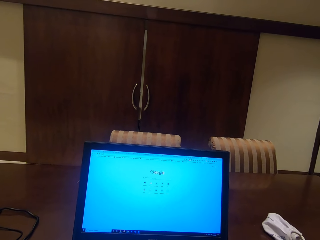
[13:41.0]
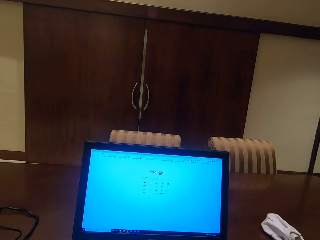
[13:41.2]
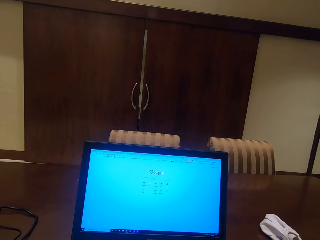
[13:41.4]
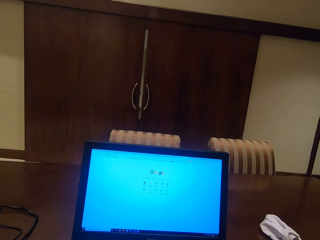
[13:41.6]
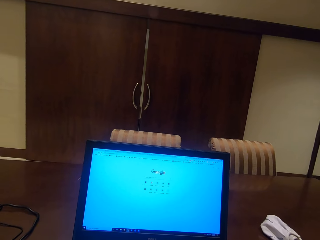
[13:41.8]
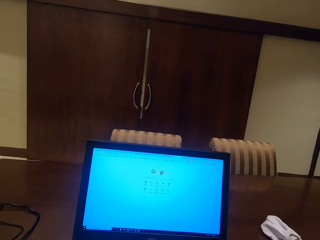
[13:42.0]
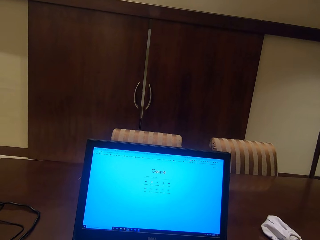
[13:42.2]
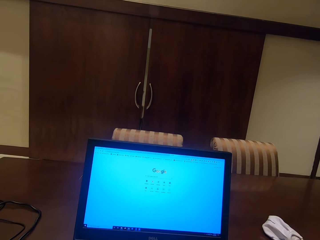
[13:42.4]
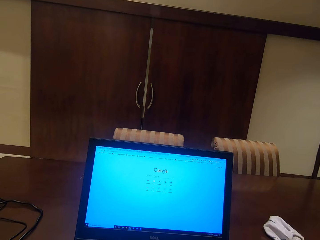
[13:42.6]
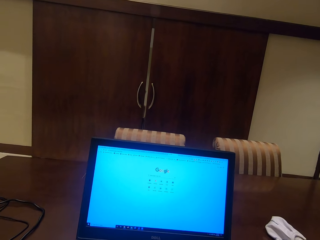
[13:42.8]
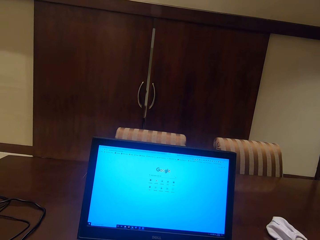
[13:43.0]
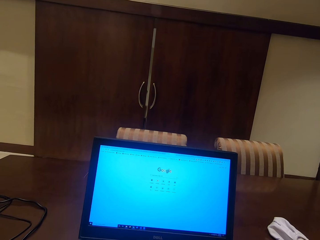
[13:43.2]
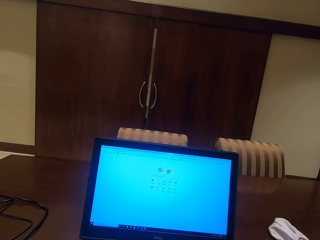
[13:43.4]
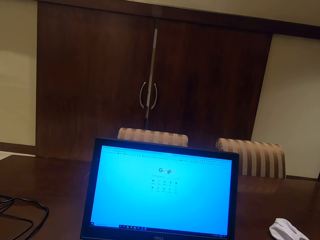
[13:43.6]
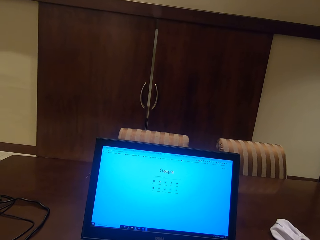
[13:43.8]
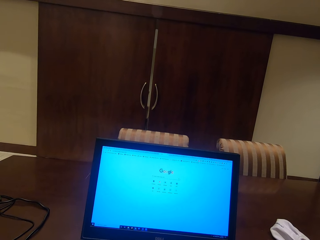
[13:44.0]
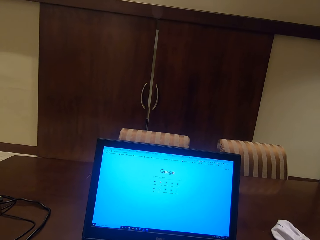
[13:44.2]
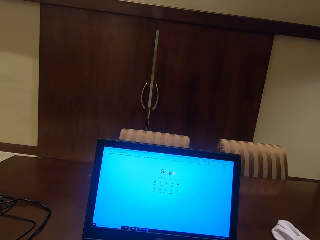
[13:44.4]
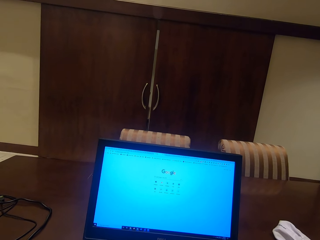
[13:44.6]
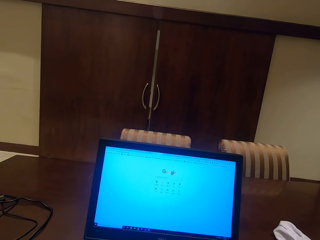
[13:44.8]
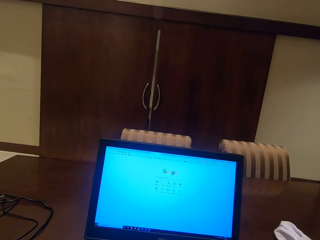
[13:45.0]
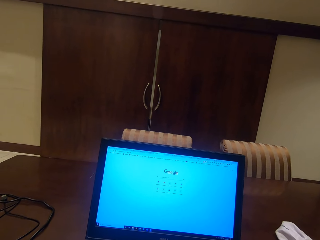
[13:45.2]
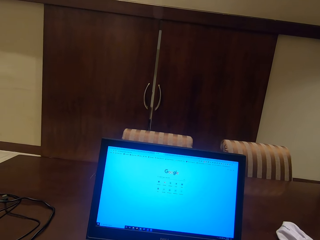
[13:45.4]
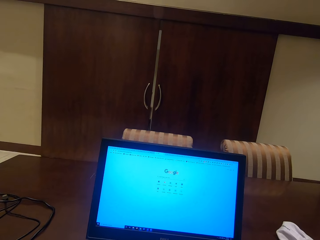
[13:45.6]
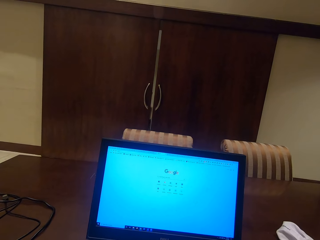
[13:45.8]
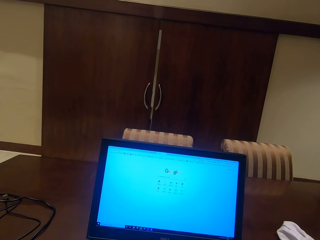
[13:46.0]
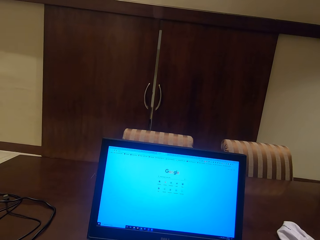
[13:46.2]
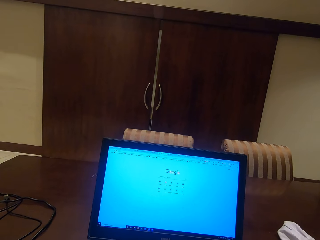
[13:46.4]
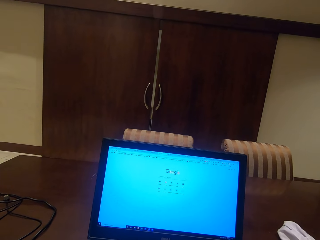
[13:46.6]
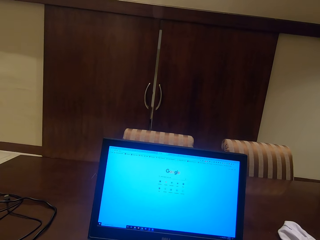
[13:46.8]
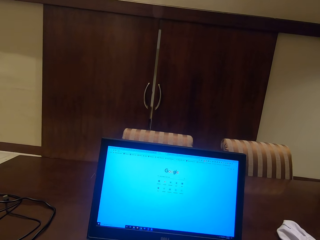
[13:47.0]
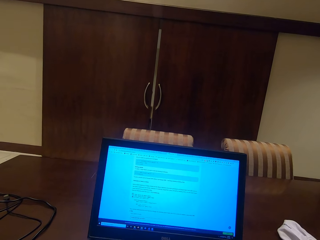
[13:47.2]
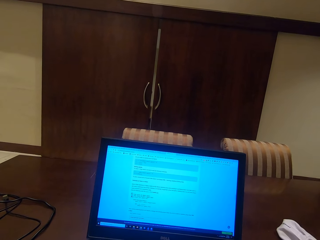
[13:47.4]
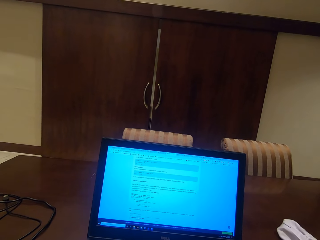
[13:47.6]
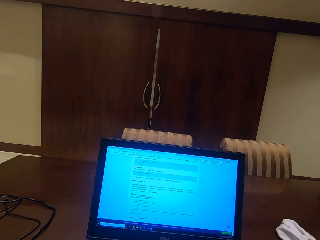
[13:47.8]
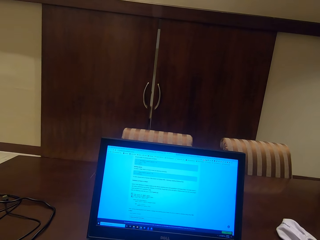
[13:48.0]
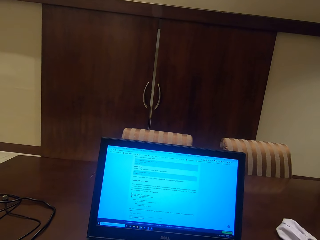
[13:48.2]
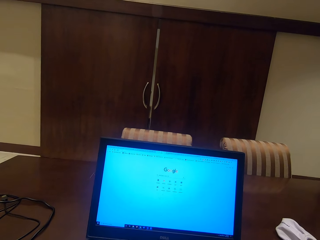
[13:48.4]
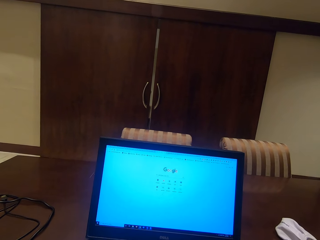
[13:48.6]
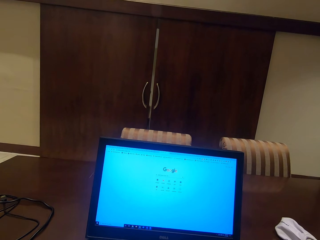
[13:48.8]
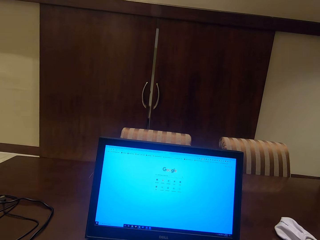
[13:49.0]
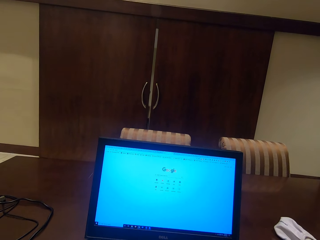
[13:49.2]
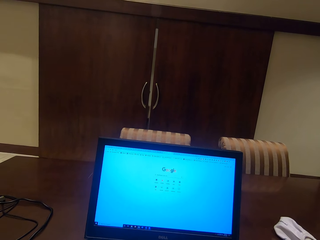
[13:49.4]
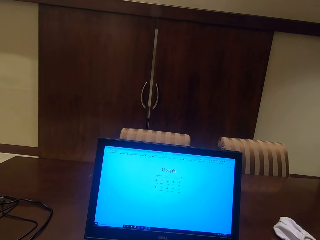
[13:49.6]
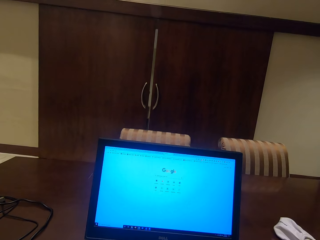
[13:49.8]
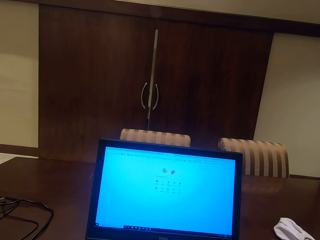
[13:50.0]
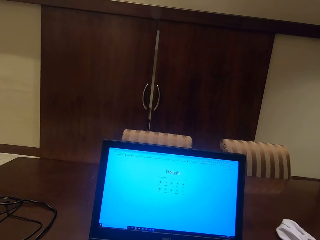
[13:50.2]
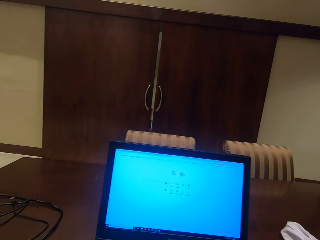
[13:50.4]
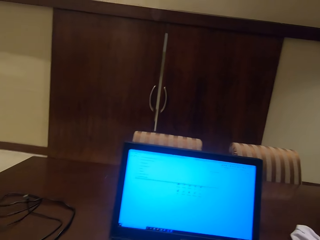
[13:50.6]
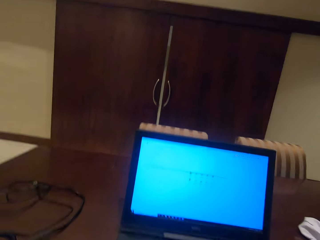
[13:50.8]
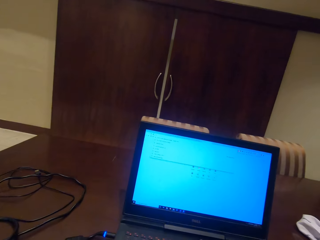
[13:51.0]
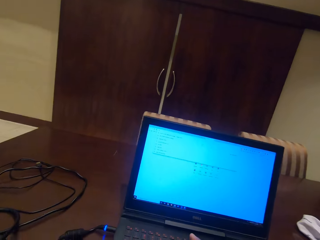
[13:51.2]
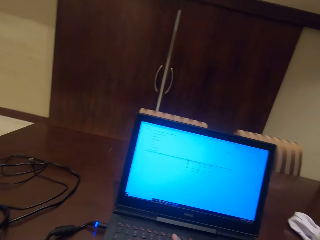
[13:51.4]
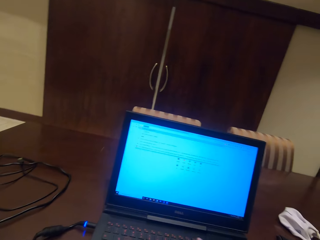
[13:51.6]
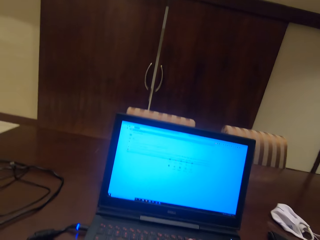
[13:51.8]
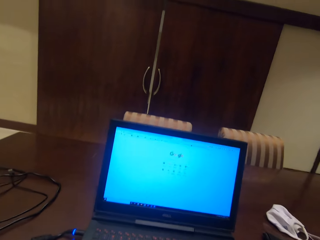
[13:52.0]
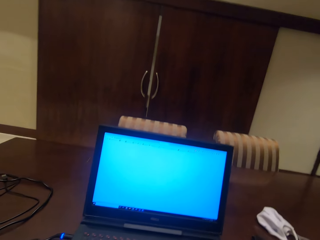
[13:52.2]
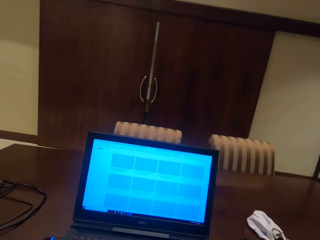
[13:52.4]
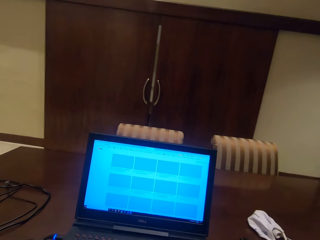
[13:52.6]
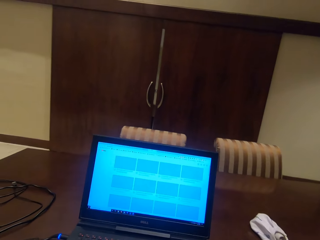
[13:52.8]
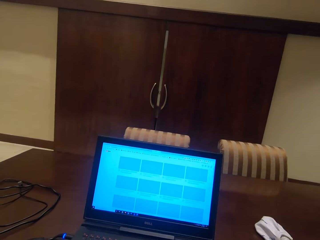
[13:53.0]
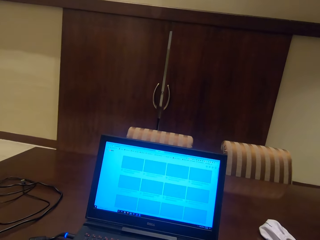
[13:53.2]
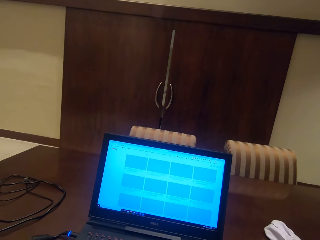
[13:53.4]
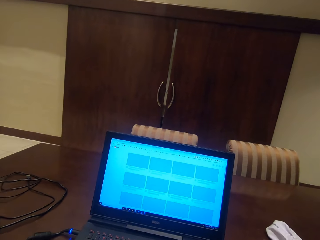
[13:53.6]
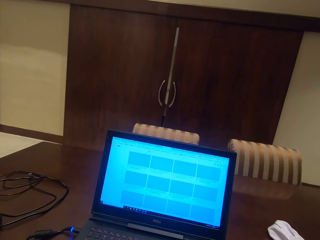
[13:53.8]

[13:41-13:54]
The camera wearer clicks the page in the laptop. They read the notes in the laptop. They click the page in the laptop. They stare at the page in the laptop. They type on the keyboard on Google search.

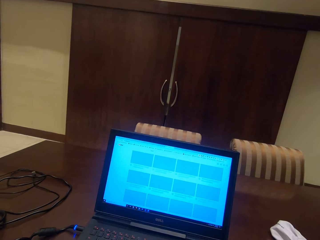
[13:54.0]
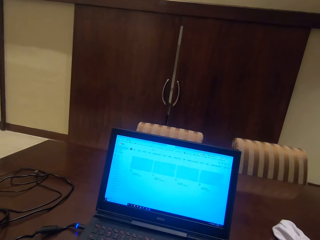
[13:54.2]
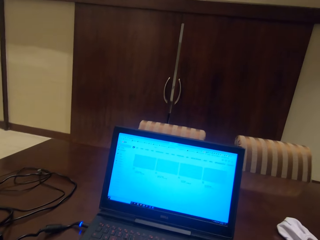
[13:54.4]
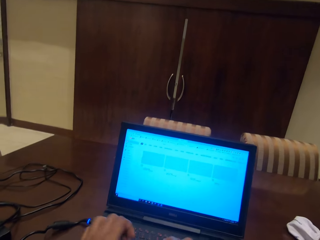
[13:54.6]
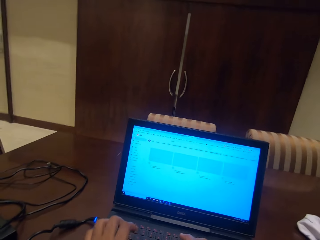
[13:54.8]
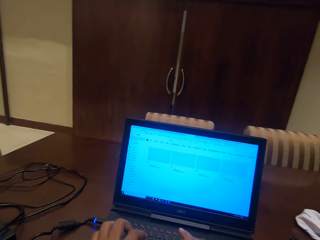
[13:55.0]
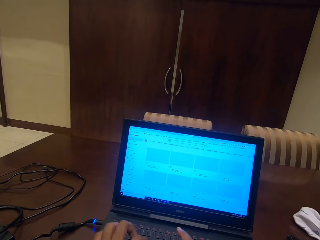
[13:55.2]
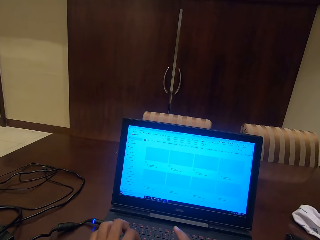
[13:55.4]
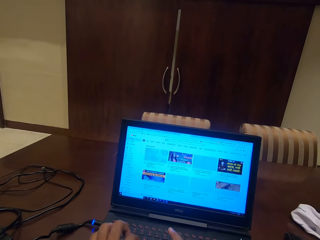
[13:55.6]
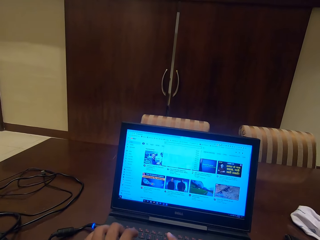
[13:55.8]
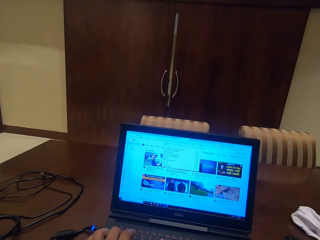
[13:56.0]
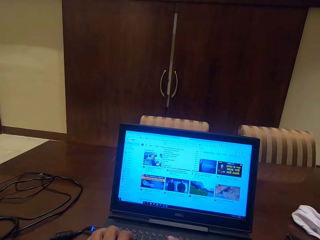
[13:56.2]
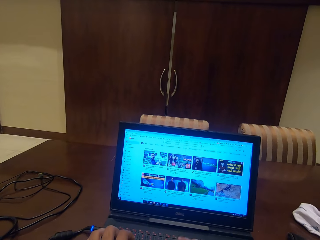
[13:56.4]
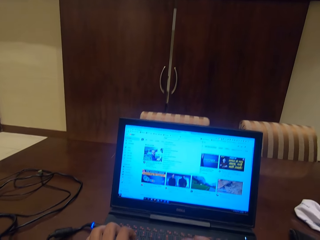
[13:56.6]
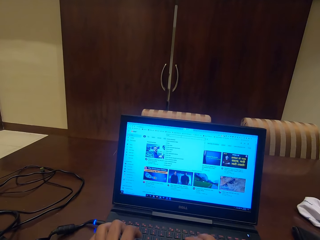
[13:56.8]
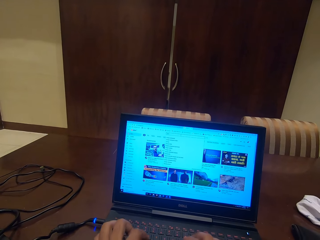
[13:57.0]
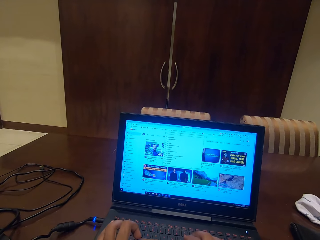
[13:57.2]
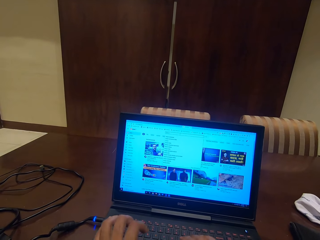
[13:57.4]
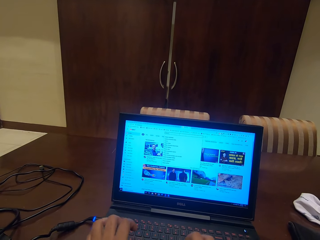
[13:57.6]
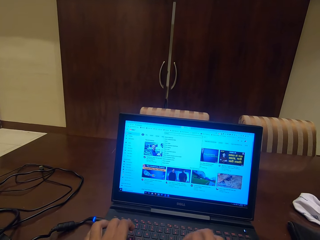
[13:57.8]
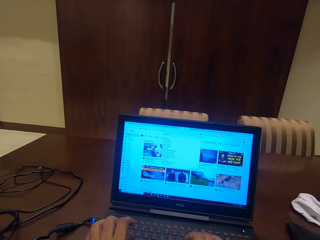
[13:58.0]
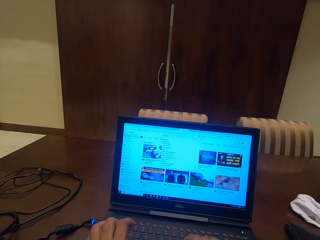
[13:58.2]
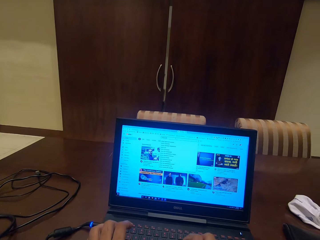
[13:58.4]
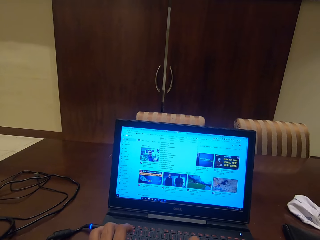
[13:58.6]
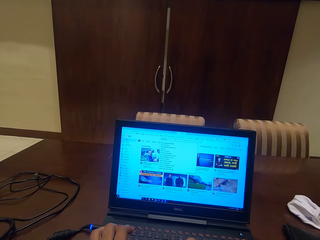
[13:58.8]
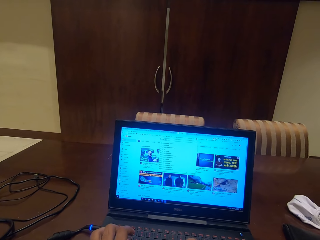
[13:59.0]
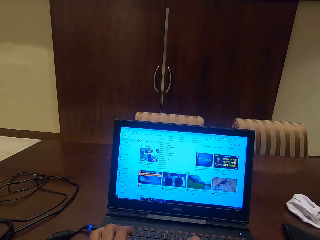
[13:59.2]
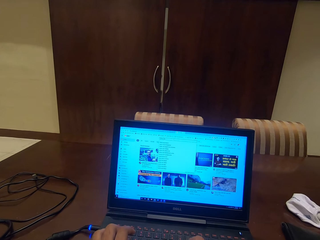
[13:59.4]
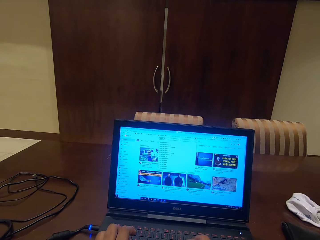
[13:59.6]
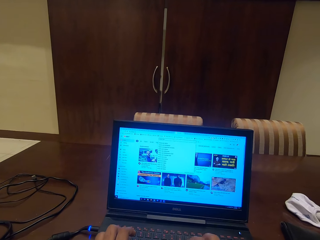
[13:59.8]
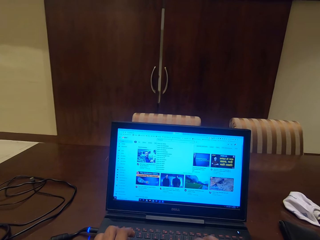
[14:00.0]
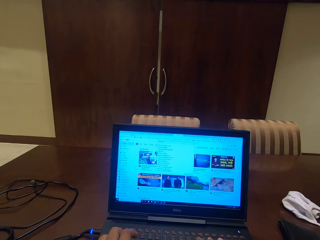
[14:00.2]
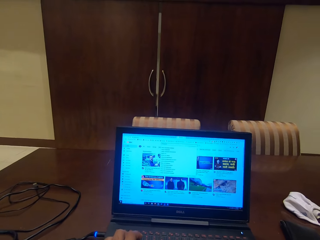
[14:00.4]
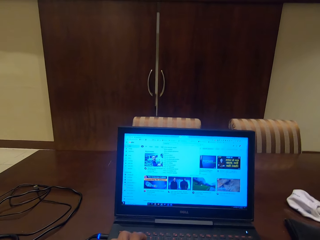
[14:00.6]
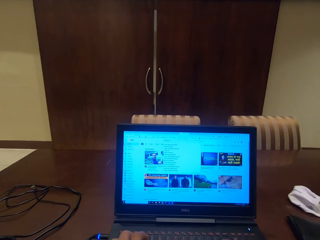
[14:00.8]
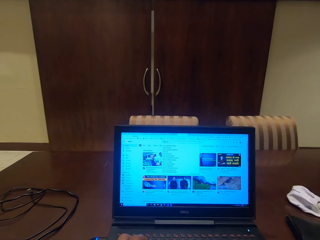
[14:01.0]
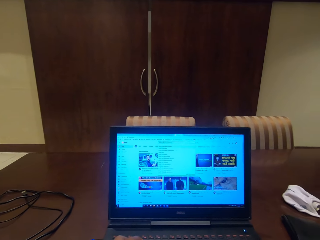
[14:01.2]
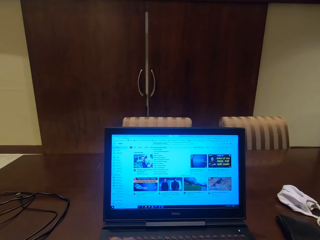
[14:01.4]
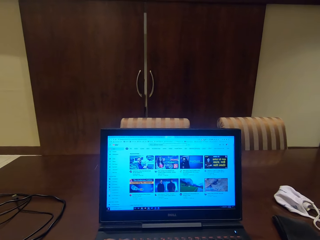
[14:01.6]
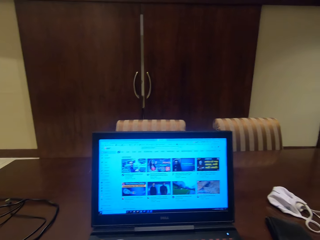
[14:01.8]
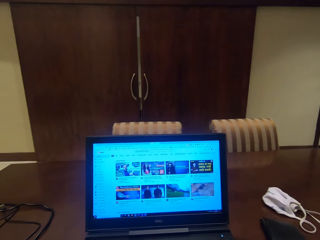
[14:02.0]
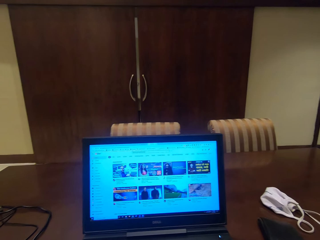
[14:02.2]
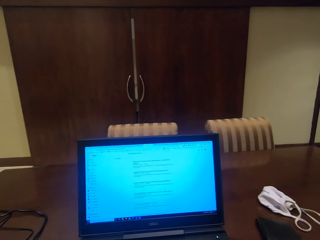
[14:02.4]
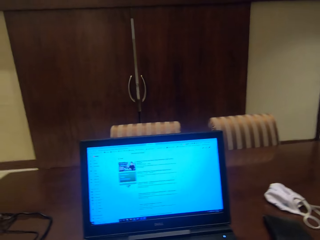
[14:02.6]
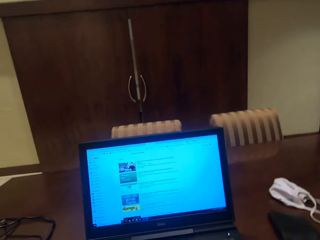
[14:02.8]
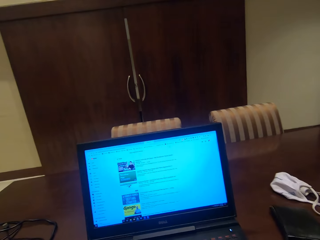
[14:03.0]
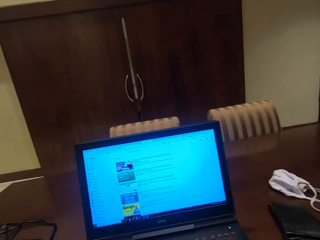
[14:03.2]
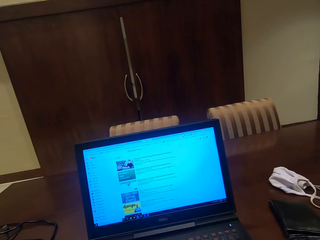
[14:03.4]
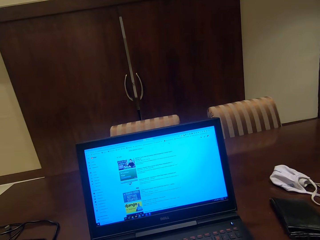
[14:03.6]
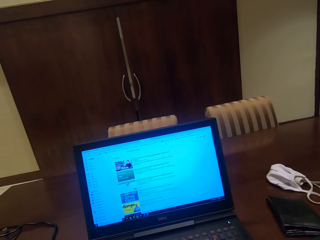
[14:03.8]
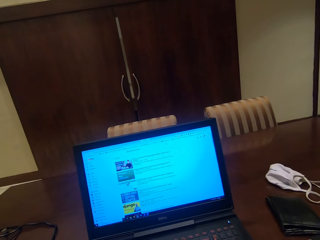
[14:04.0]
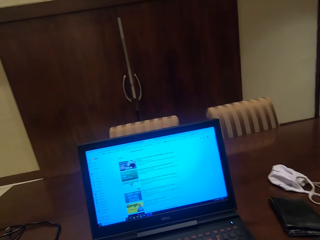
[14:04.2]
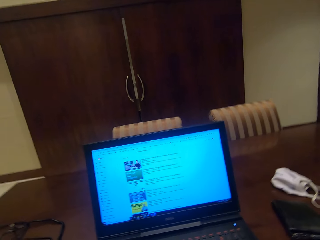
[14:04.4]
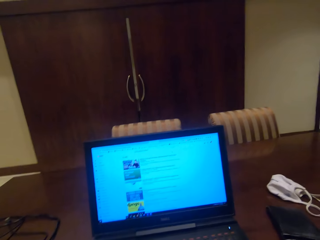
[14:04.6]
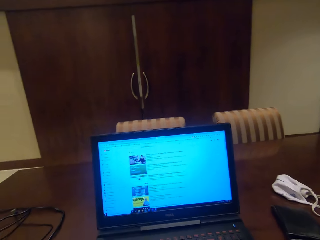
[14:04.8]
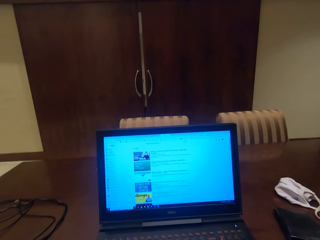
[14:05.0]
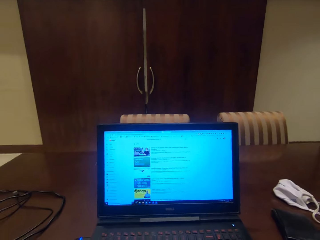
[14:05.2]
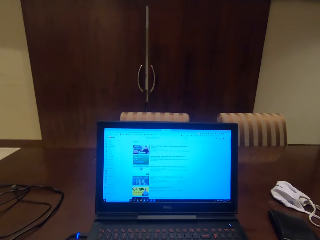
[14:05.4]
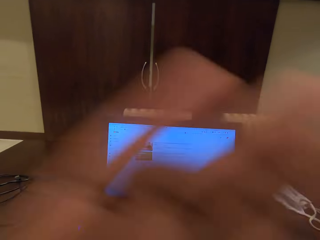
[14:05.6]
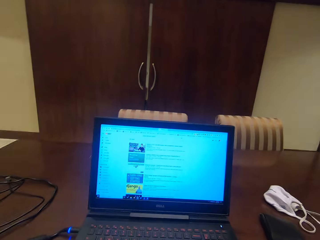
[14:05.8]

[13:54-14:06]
The camera wearer opens YouTube on the laptop. They type in YouTube search. They make a YouTube search. They adjust the camera.
